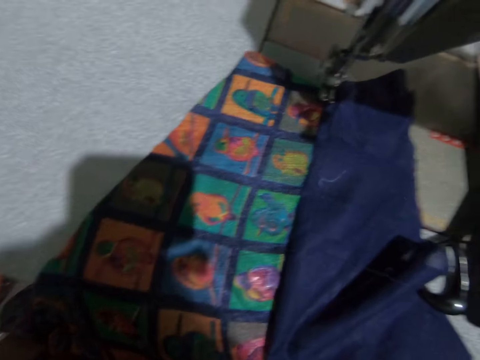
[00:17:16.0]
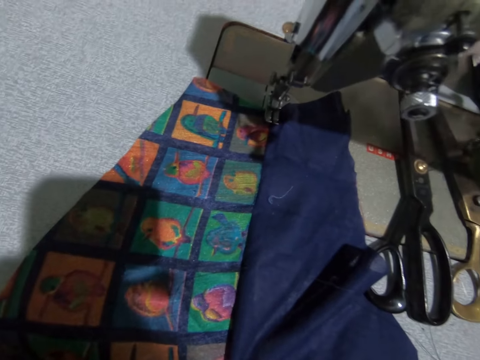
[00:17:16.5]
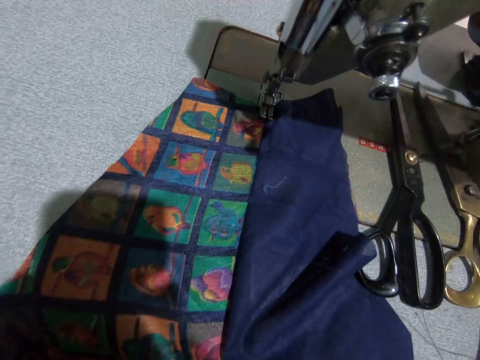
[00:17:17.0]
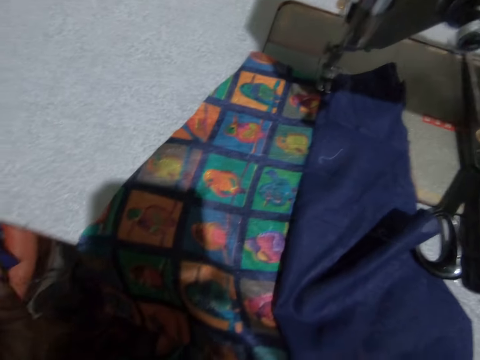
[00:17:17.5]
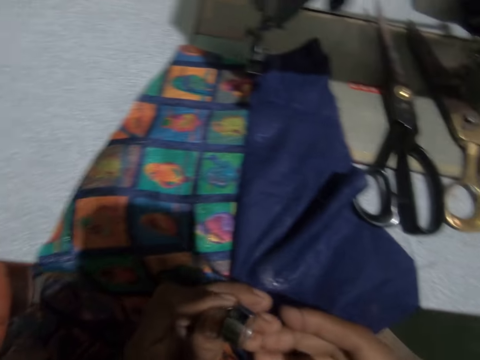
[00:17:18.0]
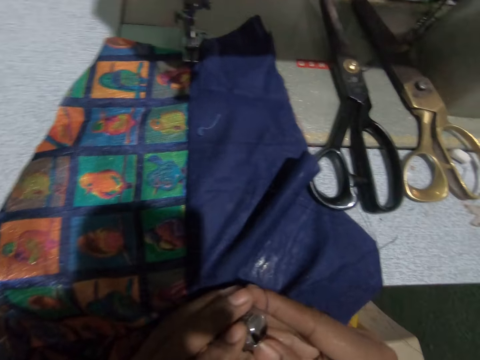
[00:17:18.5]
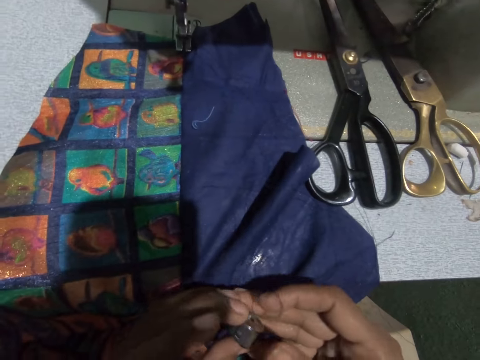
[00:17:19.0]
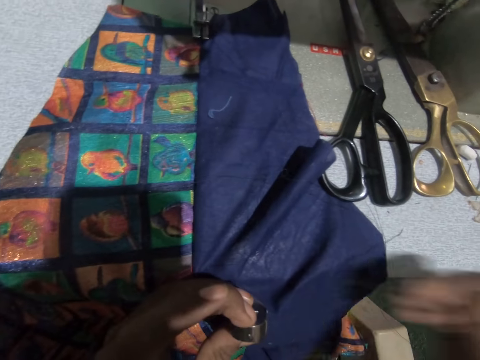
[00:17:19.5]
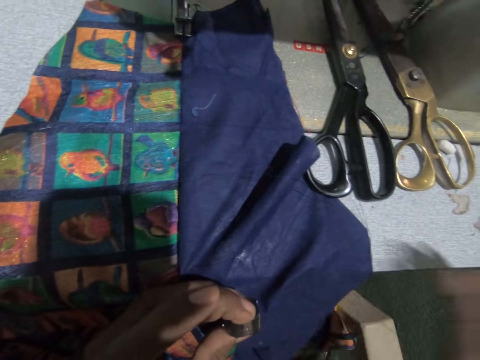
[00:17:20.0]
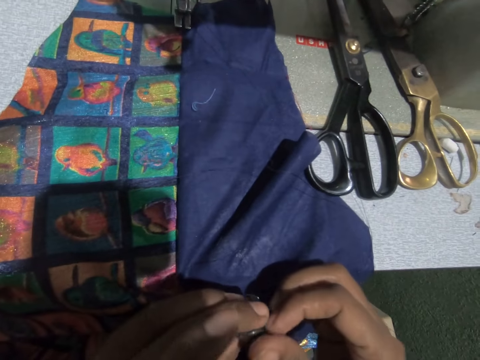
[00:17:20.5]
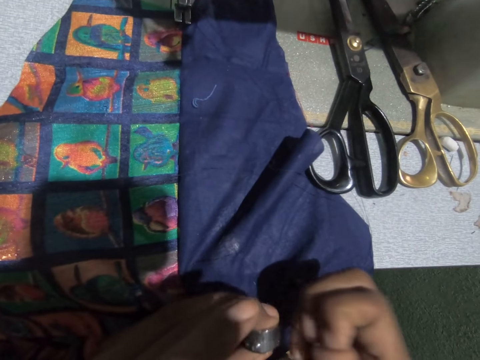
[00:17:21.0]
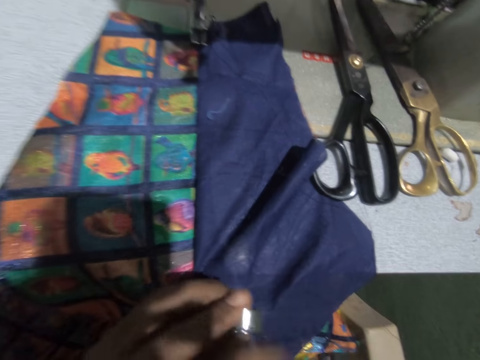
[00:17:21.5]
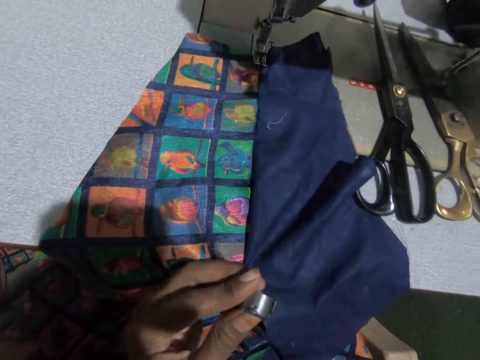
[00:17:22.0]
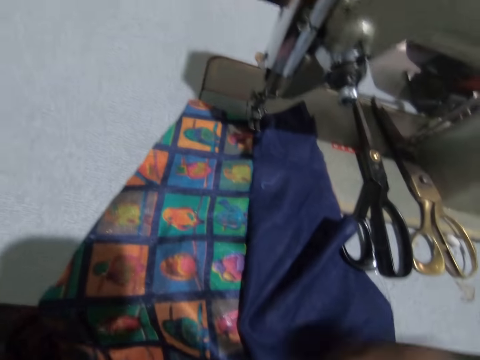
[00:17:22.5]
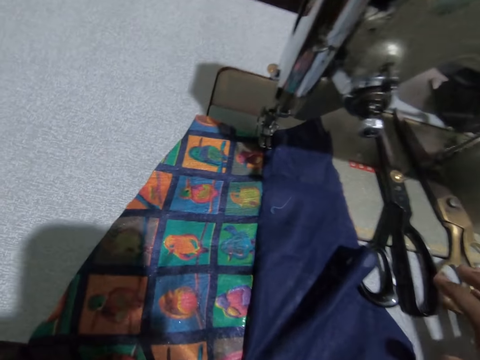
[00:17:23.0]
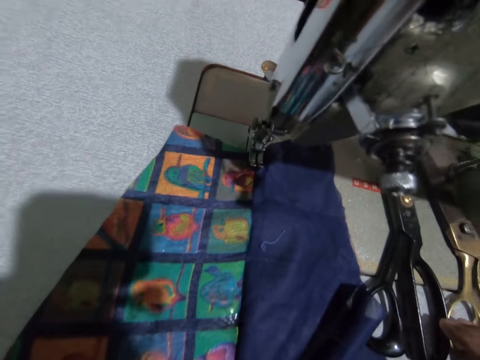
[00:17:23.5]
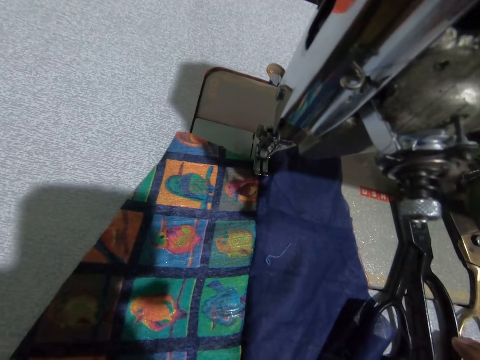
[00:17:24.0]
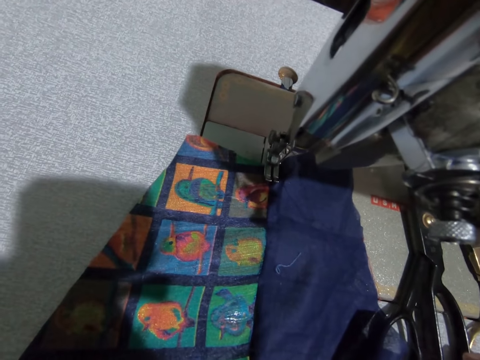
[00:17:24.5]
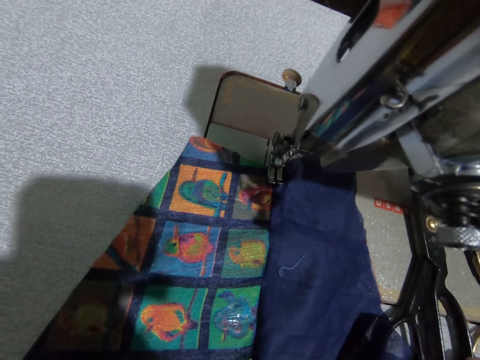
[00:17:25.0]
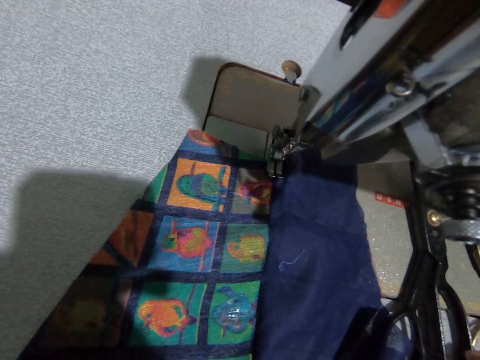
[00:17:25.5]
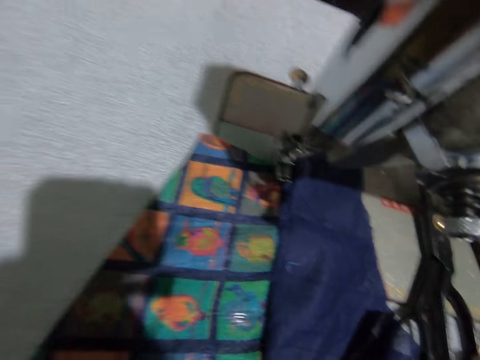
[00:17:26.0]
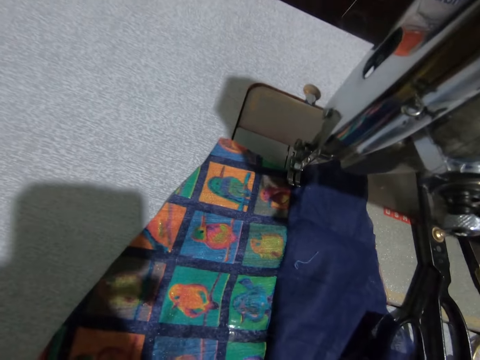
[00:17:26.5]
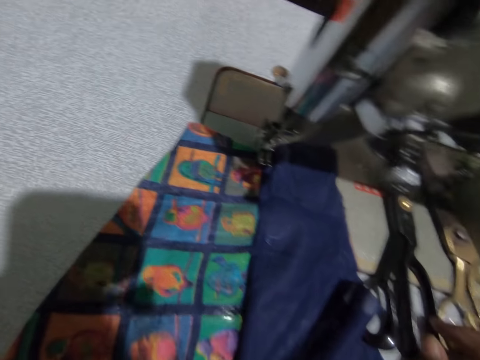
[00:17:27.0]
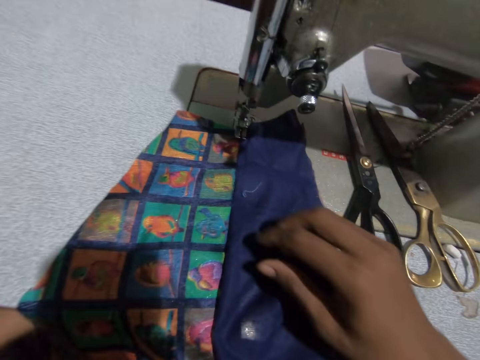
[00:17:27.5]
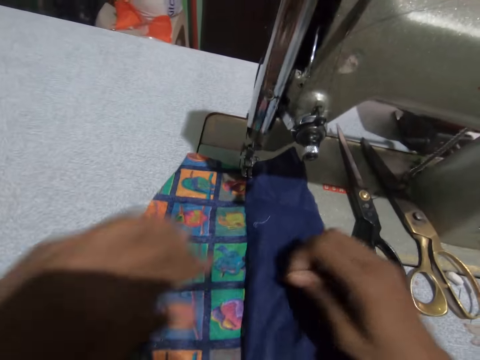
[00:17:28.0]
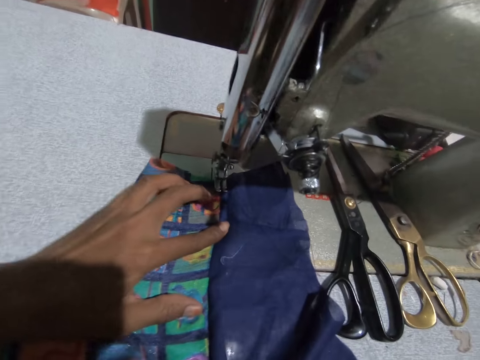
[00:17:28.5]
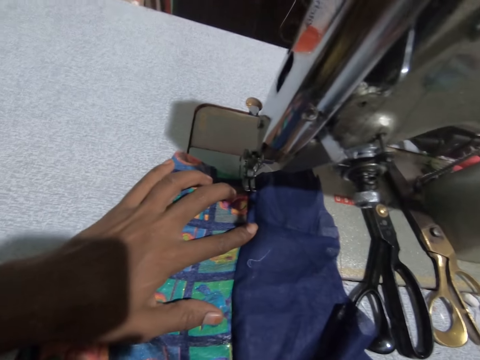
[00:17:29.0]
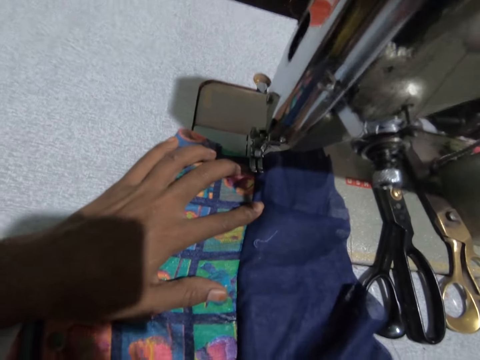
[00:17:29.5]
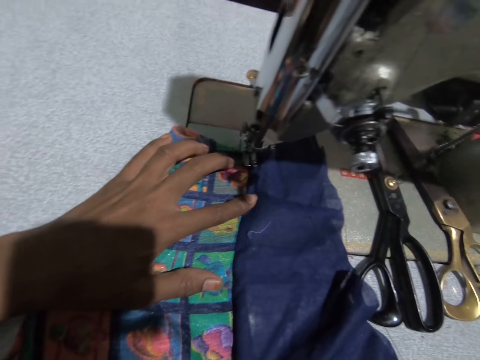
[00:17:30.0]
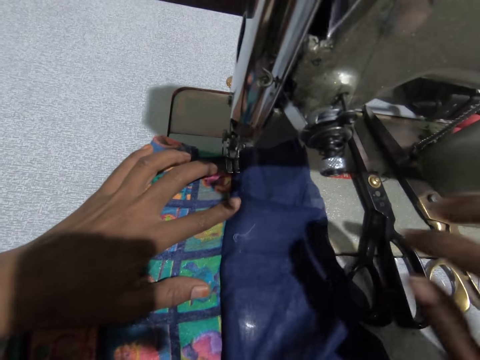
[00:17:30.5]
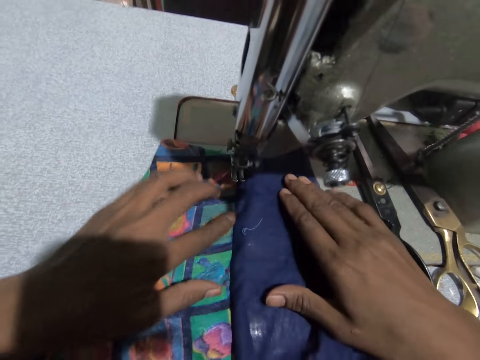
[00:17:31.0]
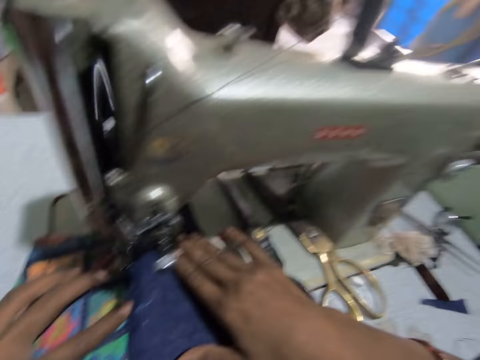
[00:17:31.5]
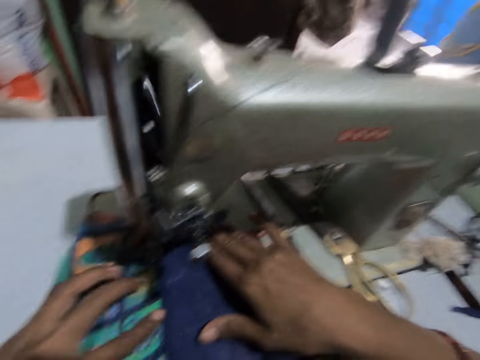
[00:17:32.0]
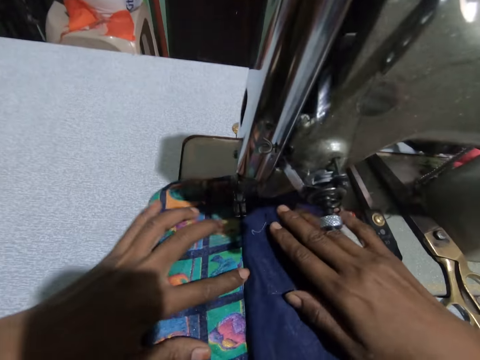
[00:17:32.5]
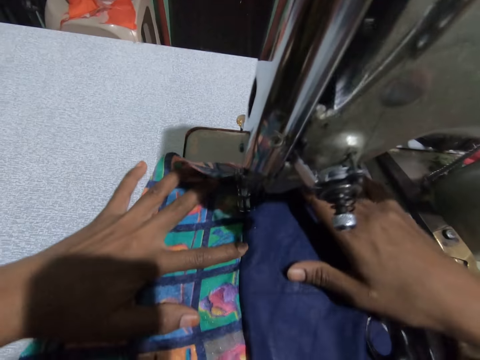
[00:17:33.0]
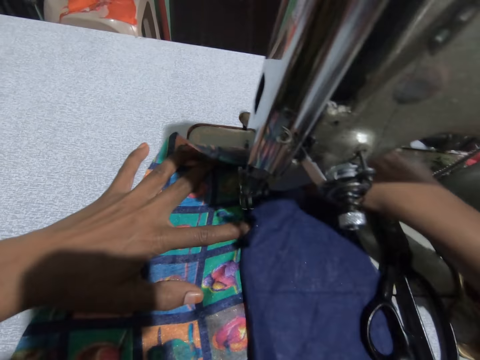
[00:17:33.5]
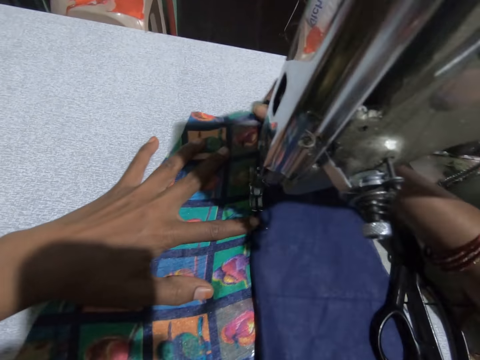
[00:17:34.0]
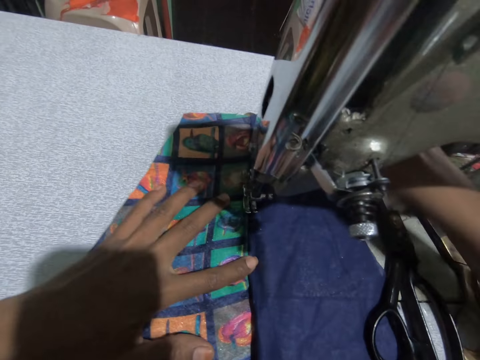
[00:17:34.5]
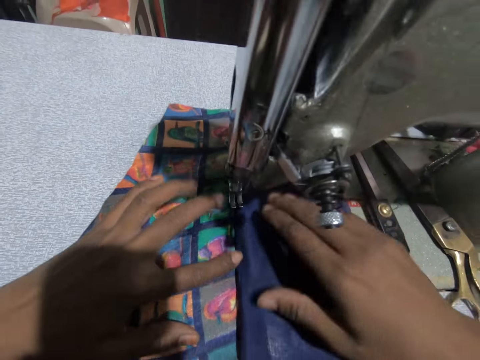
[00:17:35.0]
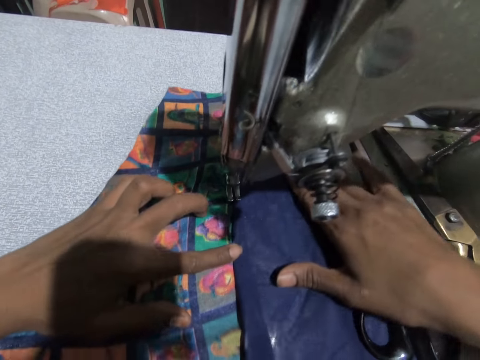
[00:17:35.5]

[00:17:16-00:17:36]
The camera wearer removes the machine thread bobbin. She turns the bobbin in her hands. She holds a thimble with both hands. She stretches the bobbin string. She holds the thimble with her left hand and raises her left hand. She returns the bobbin to the machine. She picks up a cut thread from the cloth with her right hand. She throws the thread on the floor. She positions the cloth on the sewing needle. She sews the cloth and print material with the sewing machine.
